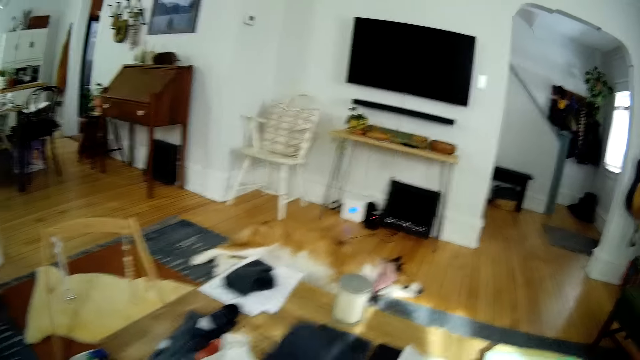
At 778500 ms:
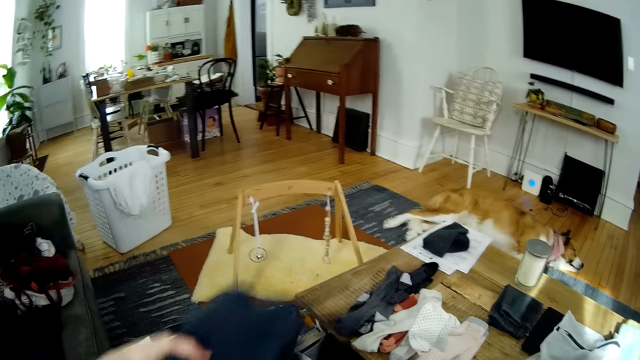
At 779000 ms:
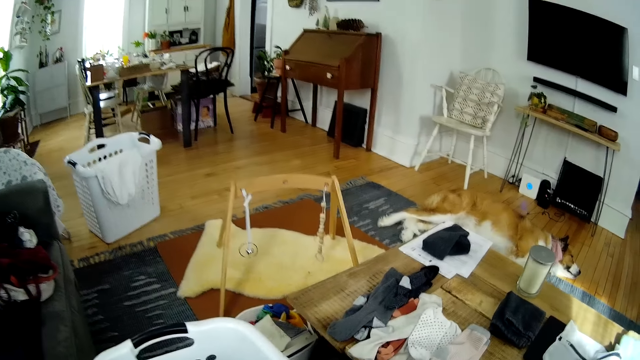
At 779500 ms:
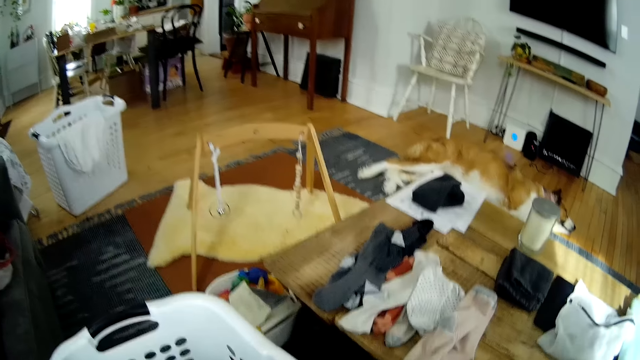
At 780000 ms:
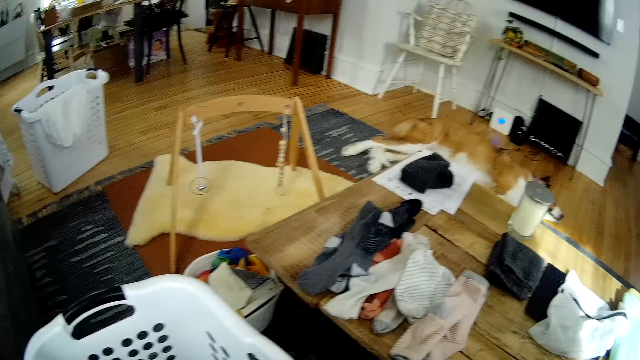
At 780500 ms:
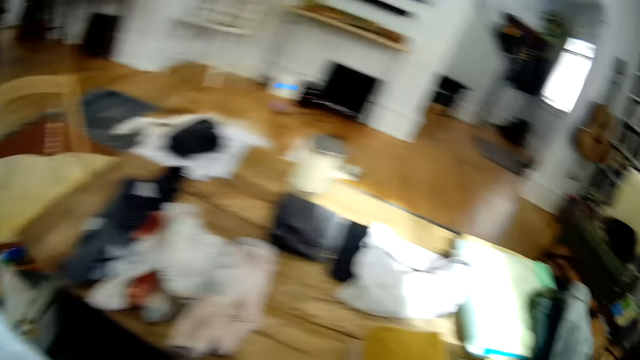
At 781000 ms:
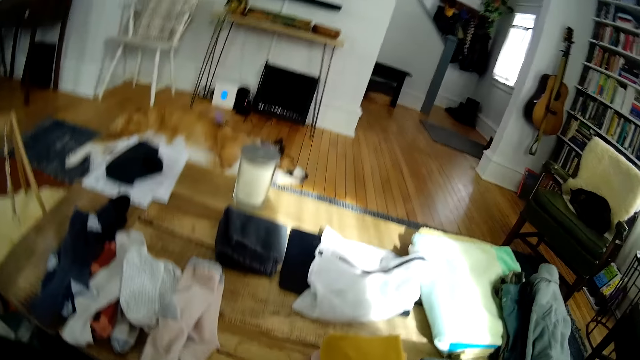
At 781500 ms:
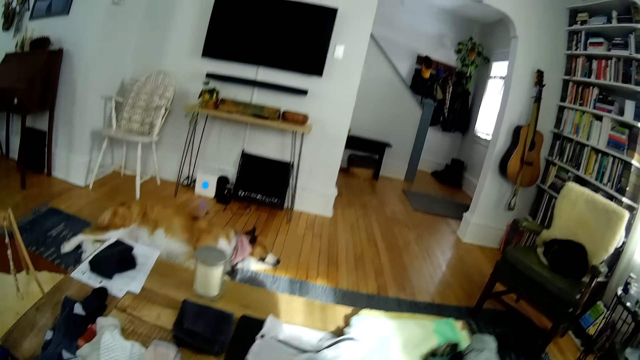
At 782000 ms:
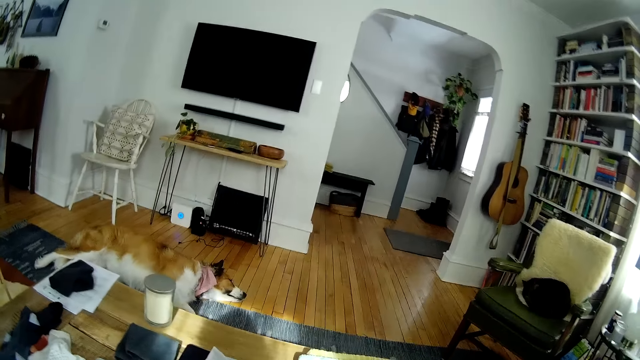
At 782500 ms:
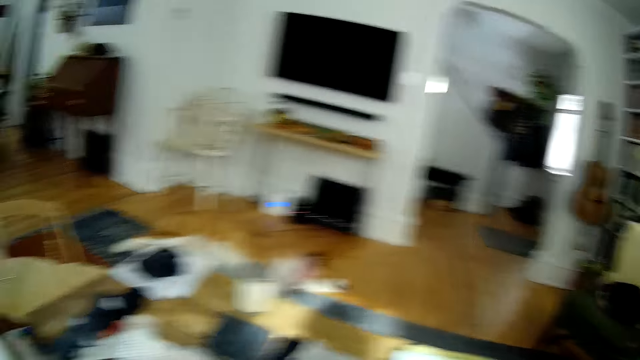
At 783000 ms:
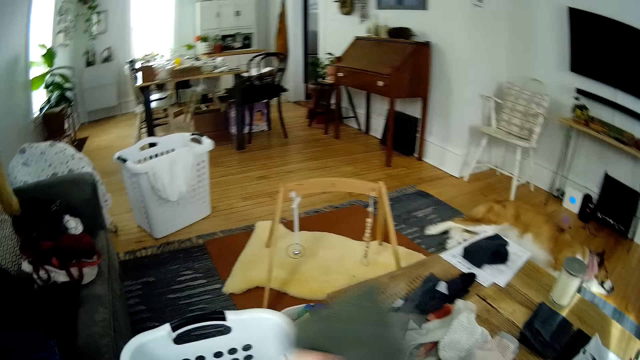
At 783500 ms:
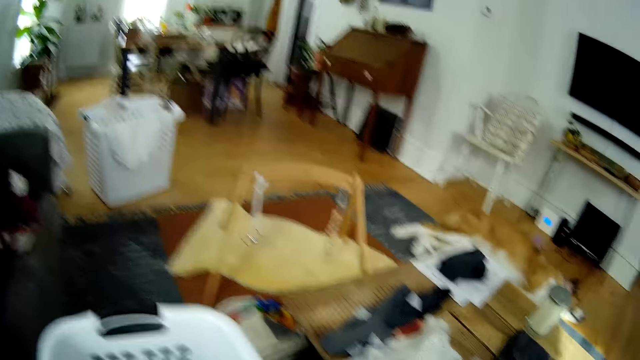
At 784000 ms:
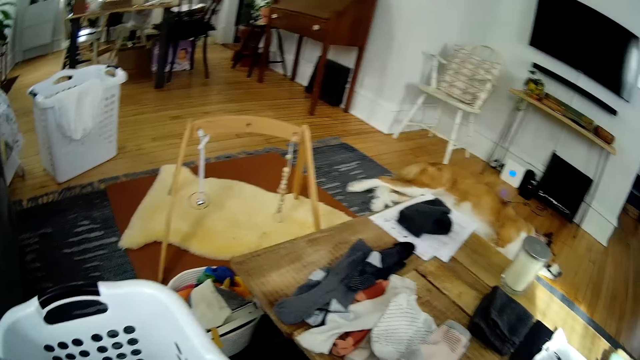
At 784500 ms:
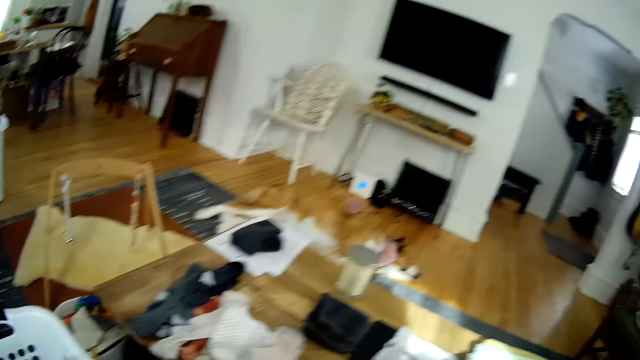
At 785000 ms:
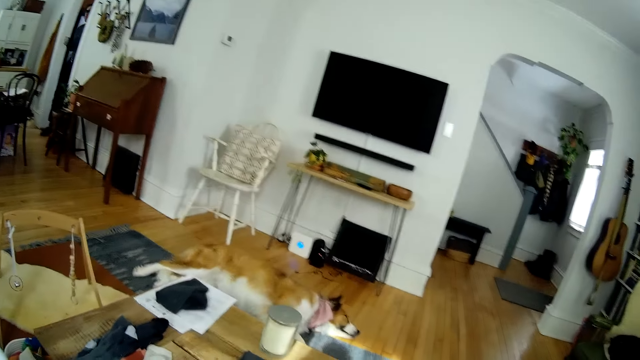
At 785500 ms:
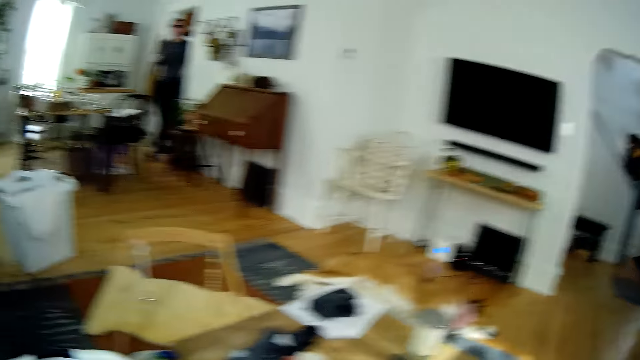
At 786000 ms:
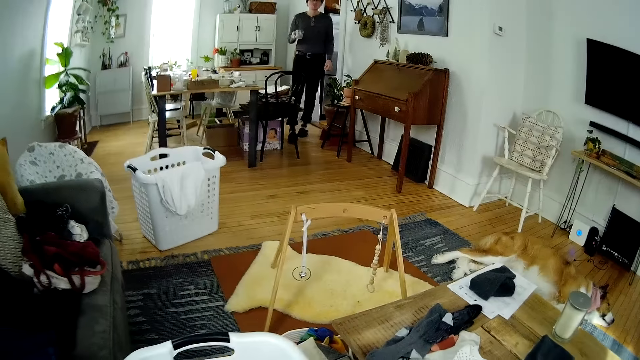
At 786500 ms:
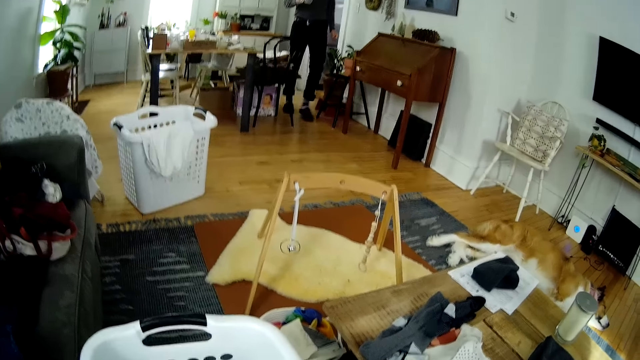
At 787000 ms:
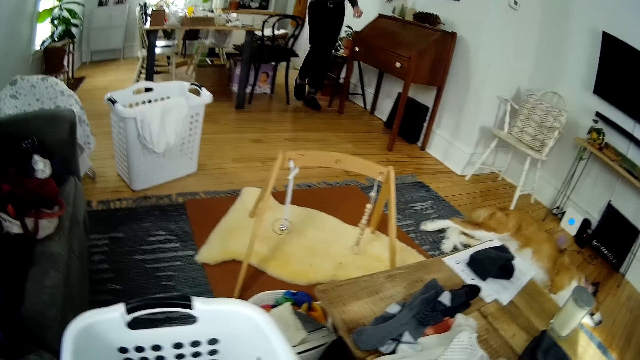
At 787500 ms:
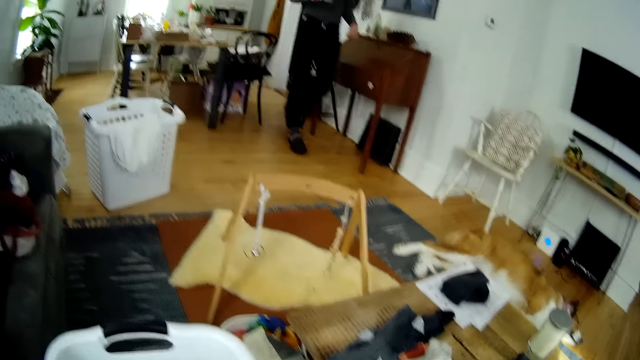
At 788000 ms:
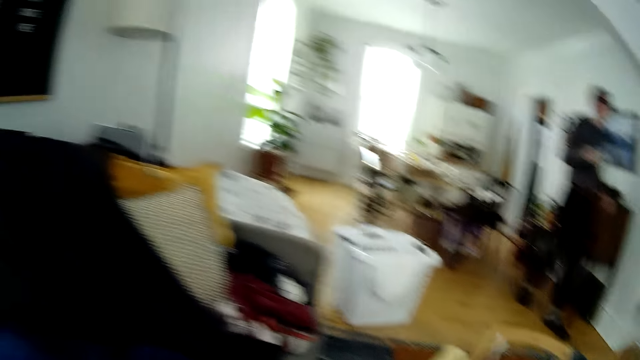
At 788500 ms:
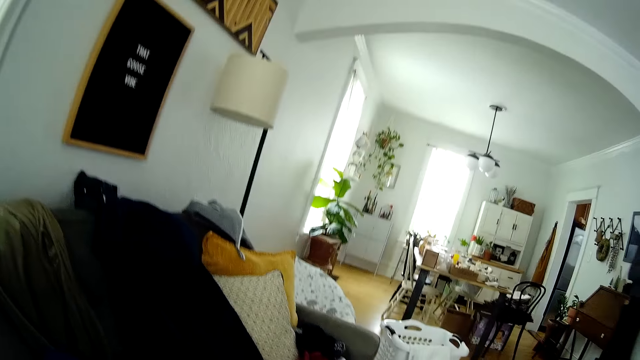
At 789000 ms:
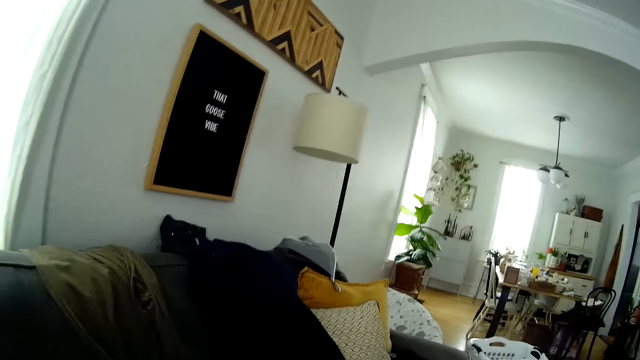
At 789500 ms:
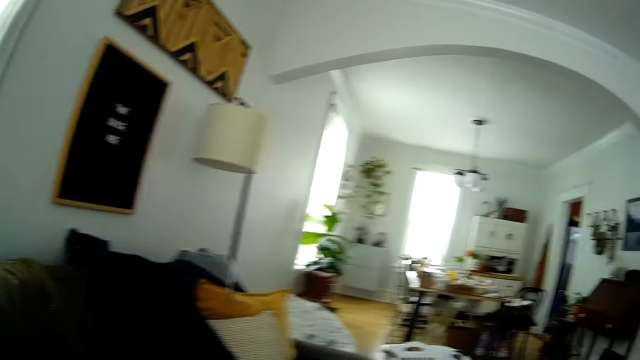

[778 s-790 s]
The camera wearer picks a cloth. They put the cloth in the basket. They pick a cloth. They put the cloth in the basket. A man walks towards the sitting room with a cup in his right hand.

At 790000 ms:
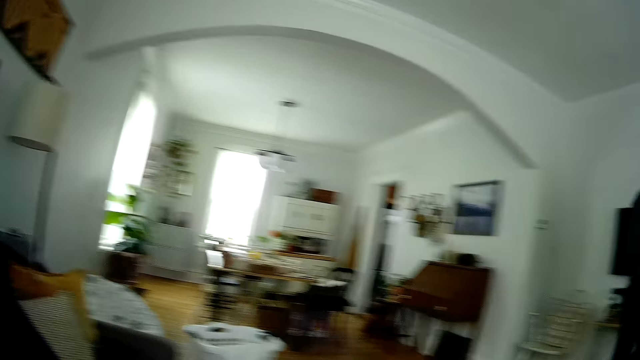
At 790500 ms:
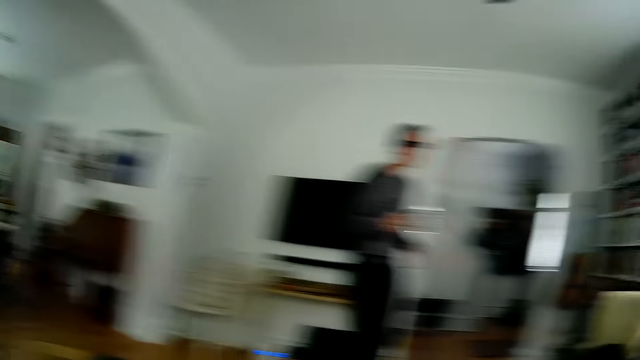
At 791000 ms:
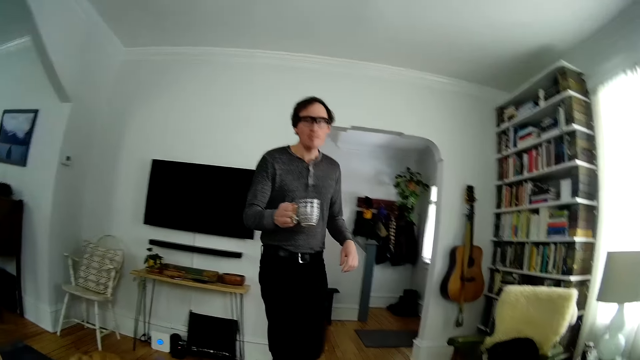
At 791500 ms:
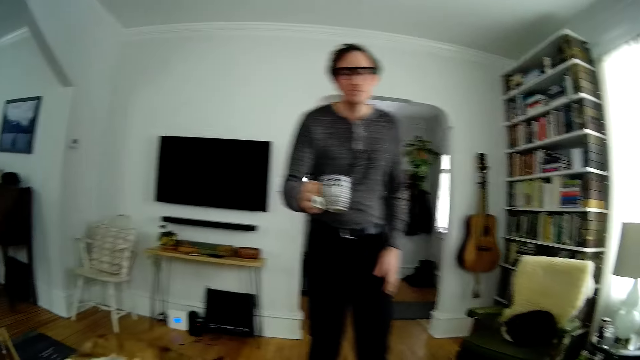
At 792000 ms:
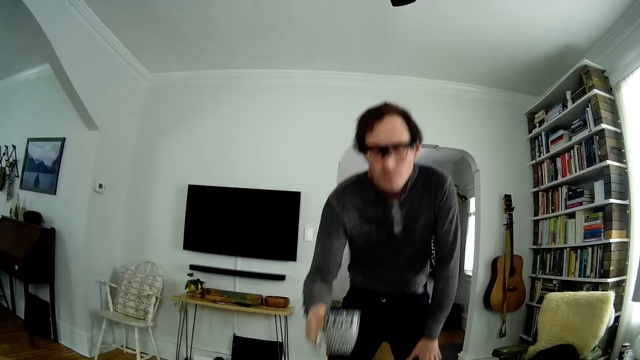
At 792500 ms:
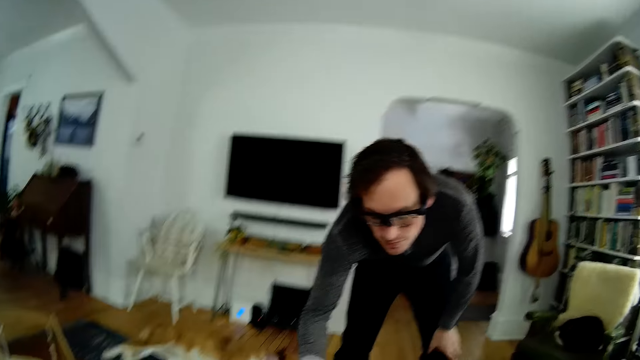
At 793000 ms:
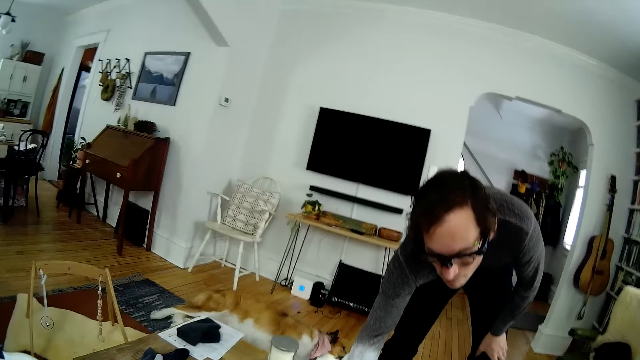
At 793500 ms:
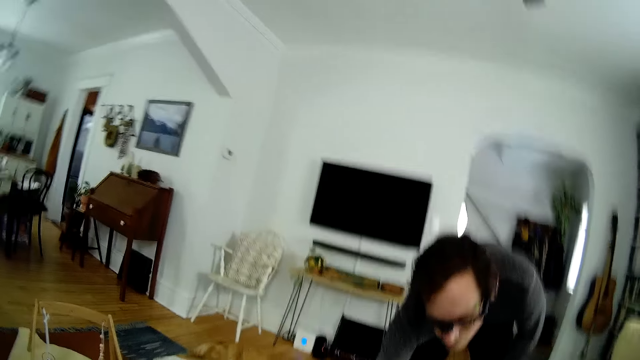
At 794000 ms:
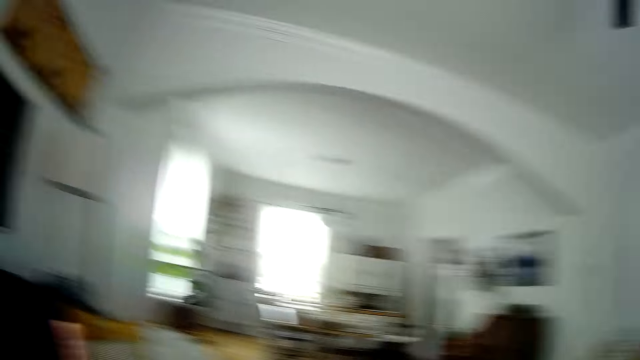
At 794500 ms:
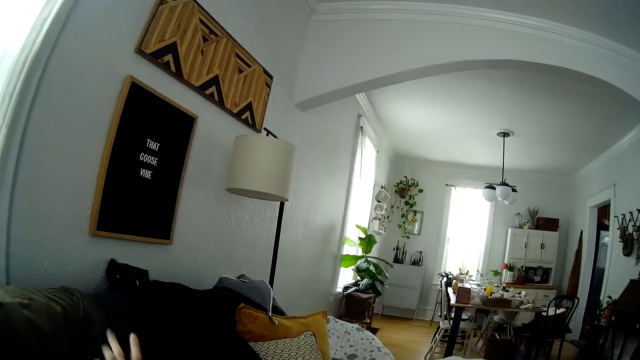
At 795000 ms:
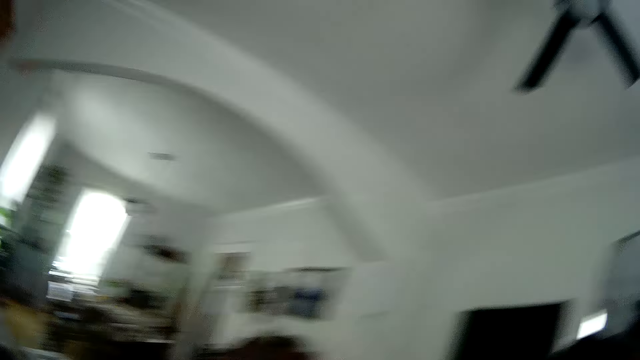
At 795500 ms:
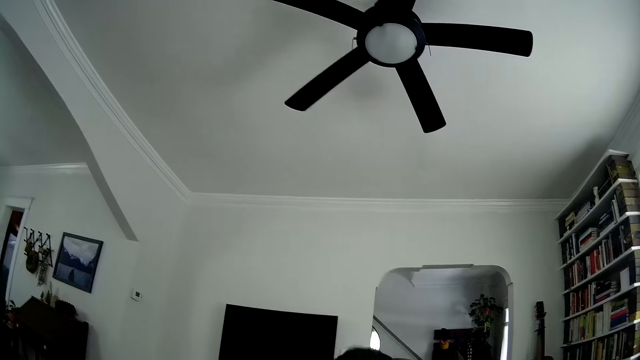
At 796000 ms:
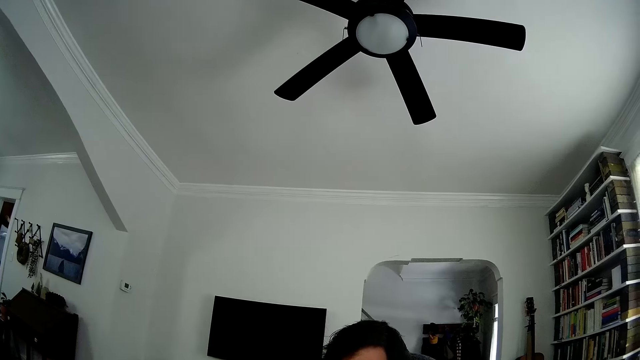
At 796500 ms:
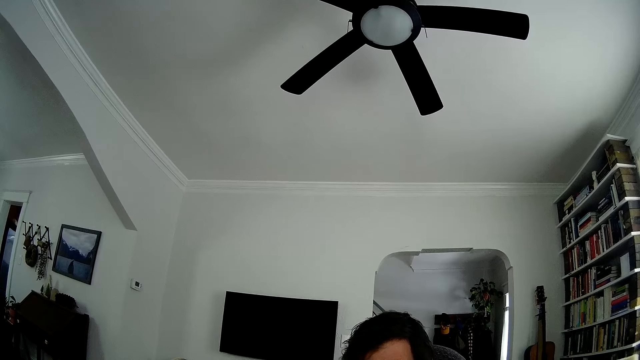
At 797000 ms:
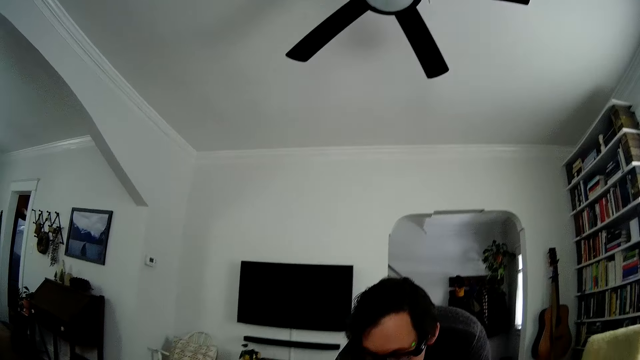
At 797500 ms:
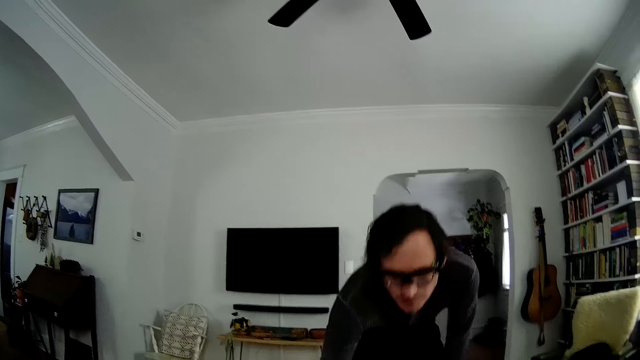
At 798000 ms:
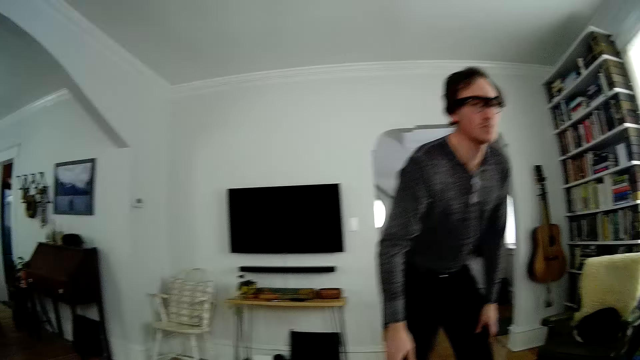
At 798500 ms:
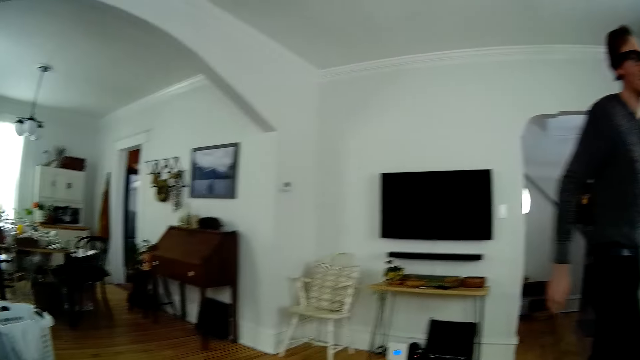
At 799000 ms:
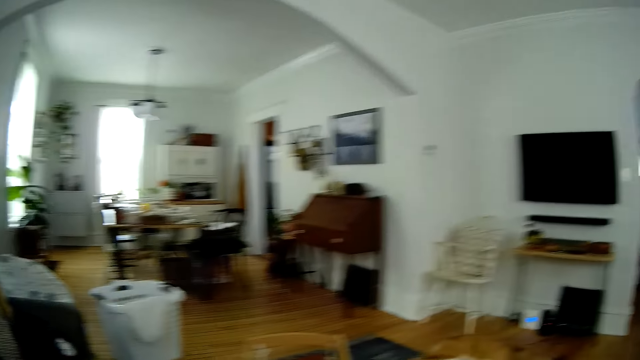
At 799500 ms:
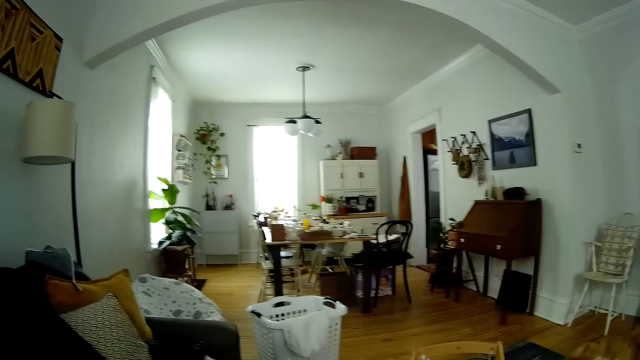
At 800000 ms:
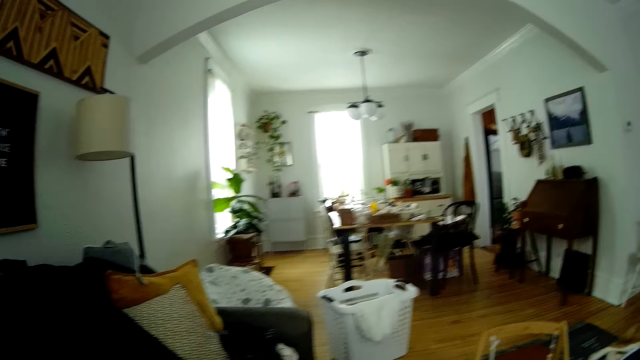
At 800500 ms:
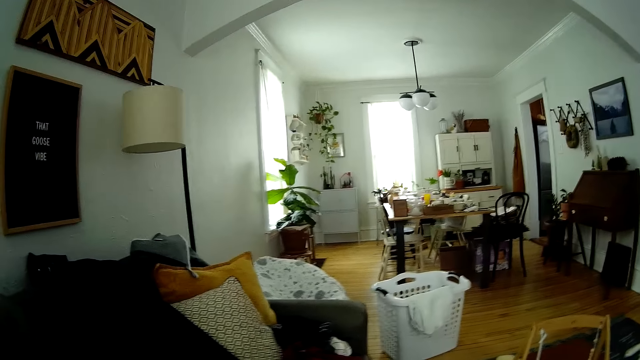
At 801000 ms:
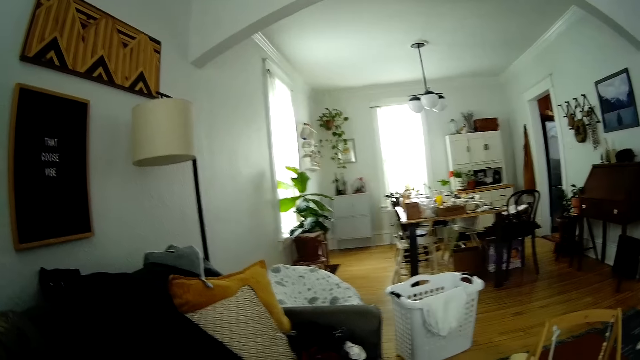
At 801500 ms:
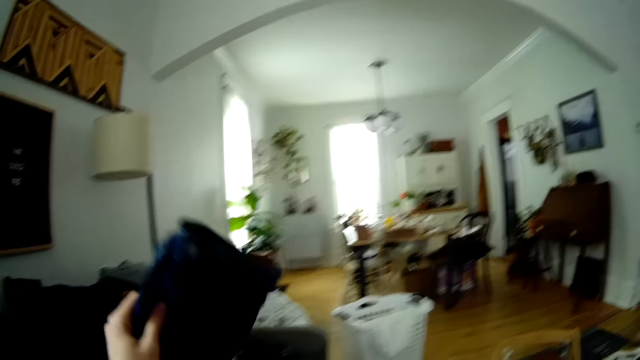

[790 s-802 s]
The camera wearer looks round. A person puts a cup on the table. The camera wearer interacts with the person. They look round.
